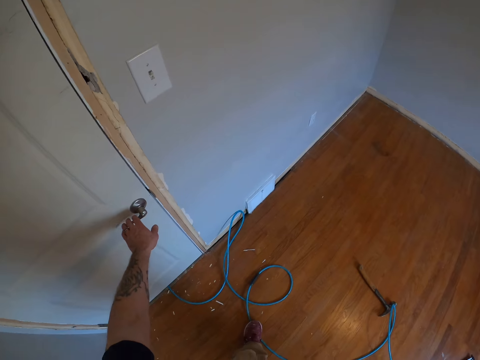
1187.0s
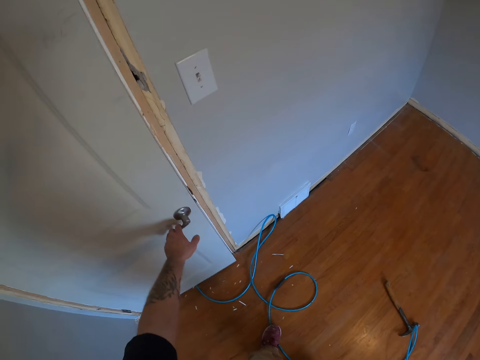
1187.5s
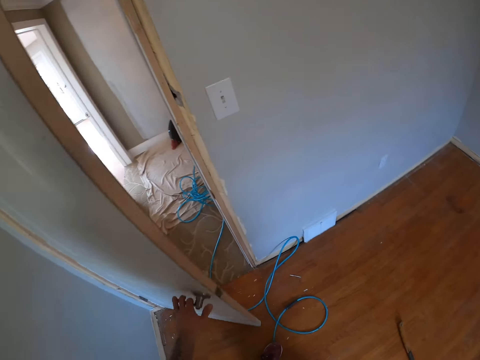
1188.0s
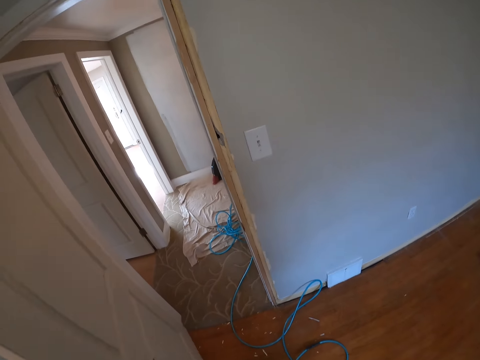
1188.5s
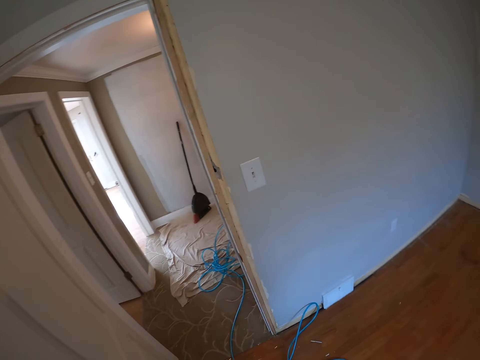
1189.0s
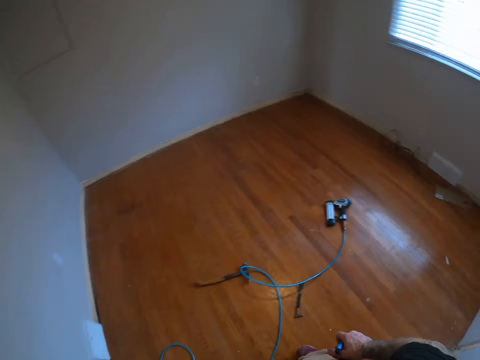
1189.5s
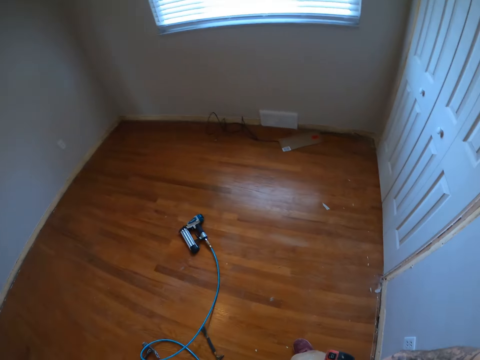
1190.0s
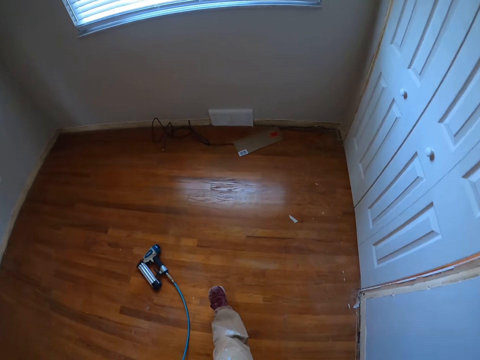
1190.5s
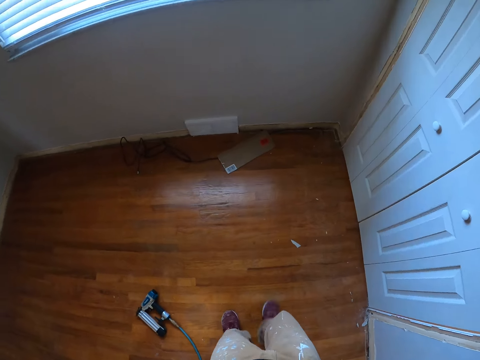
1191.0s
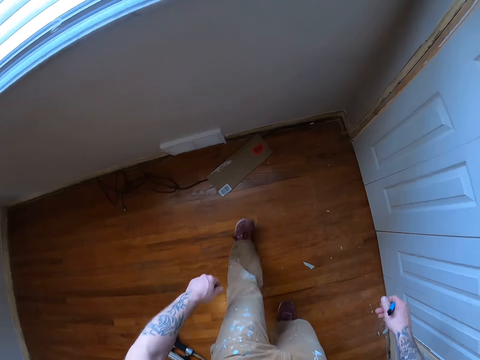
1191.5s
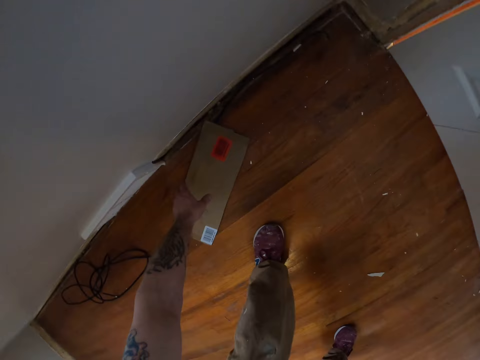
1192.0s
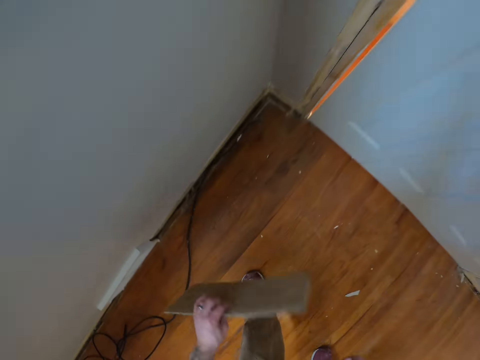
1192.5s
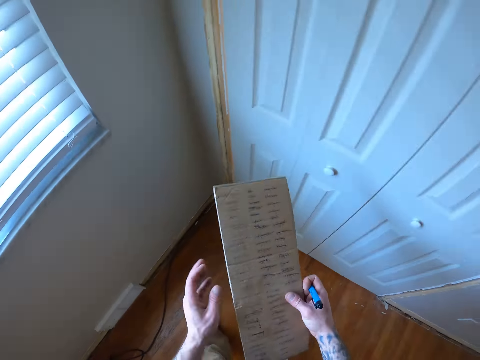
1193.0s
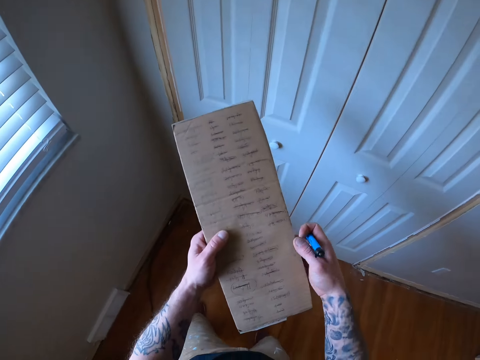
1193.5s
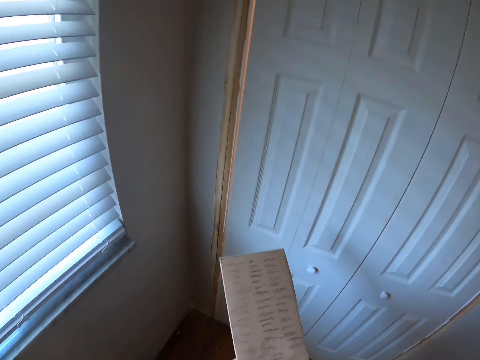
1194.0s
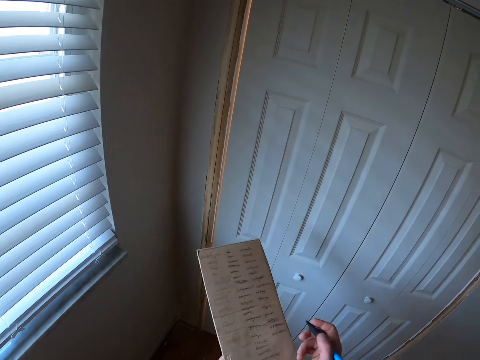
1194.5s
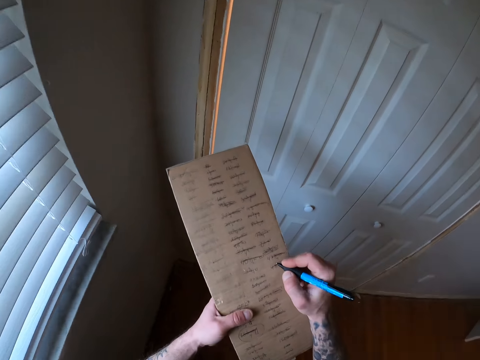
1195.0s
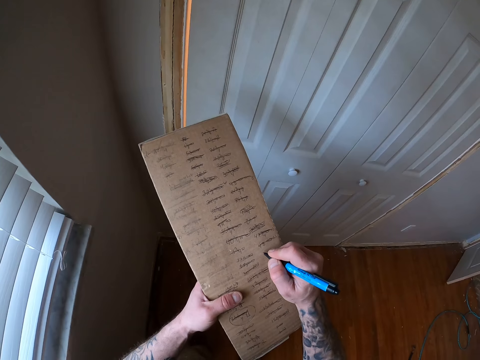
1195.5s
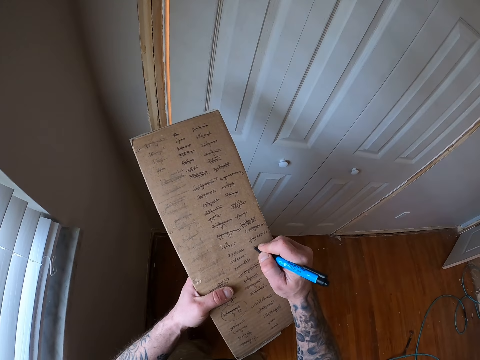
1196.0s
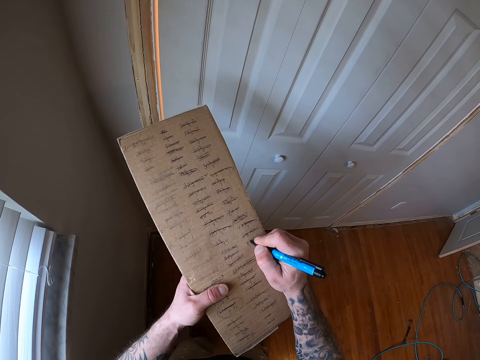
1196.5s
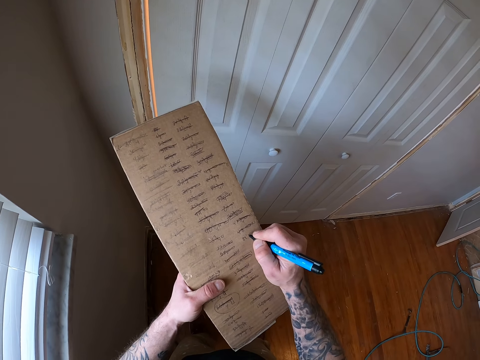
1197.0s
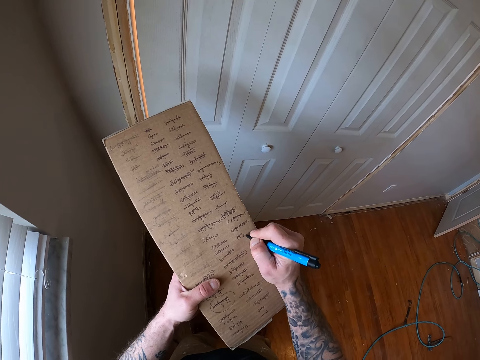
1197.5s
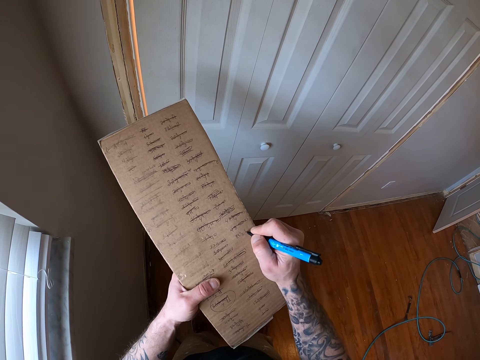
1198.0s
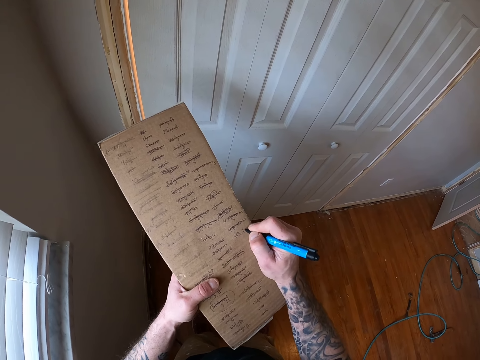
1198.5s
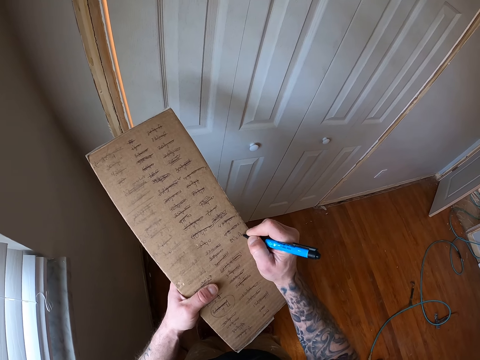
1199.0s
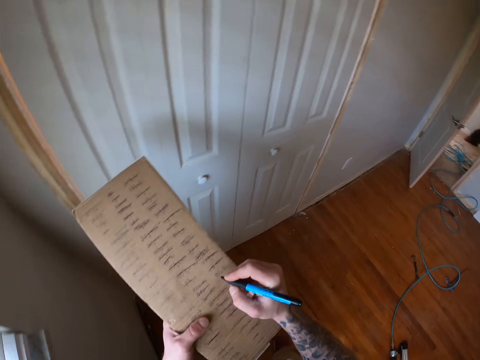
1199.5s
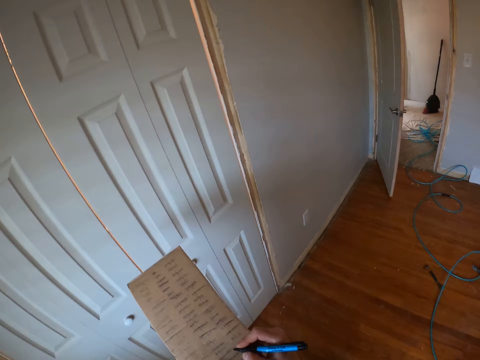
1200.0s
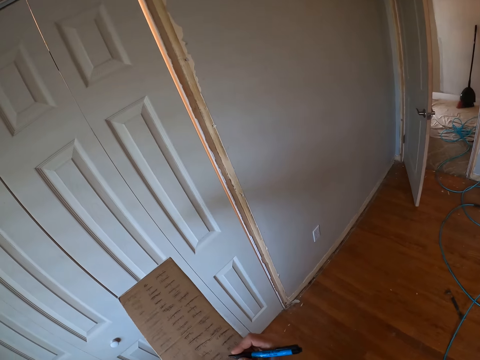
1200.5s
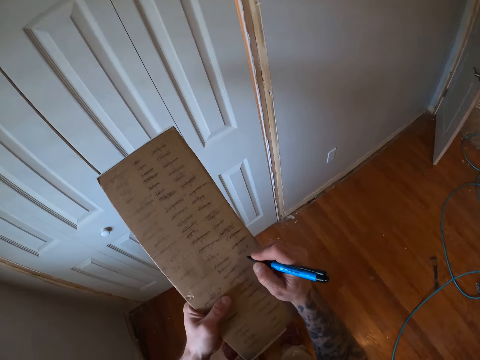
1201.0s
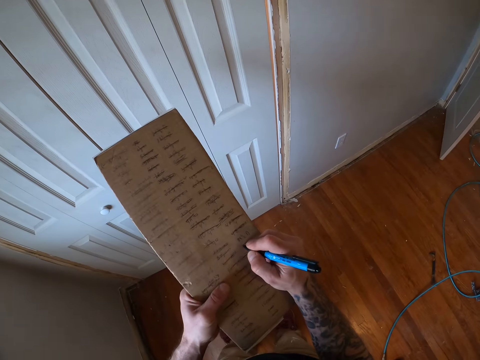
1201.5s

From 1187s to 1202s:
The camera wearer opens the door. They walk around the room. They pick the piece of carton on the floor. They write the measurements on the carton with the pen.

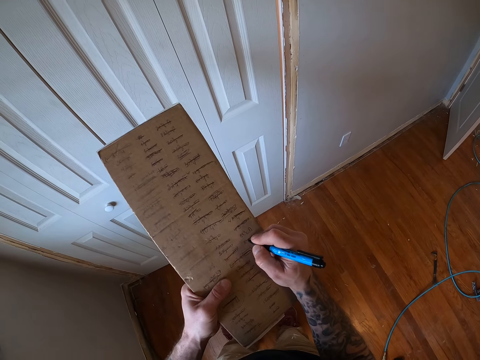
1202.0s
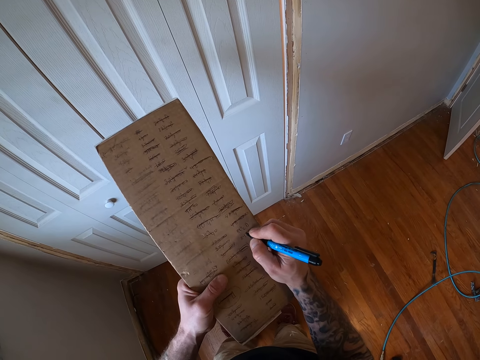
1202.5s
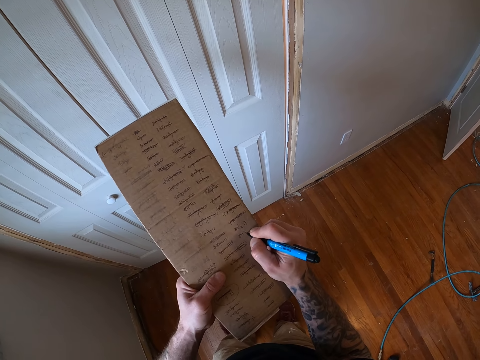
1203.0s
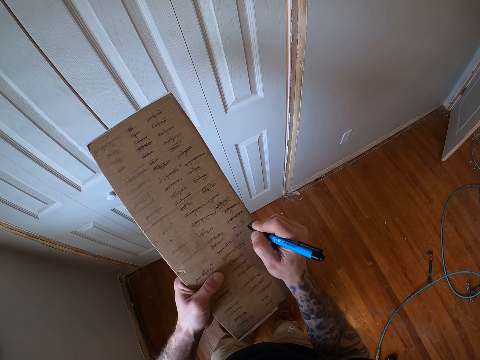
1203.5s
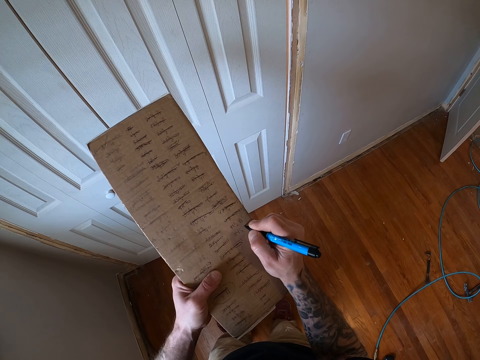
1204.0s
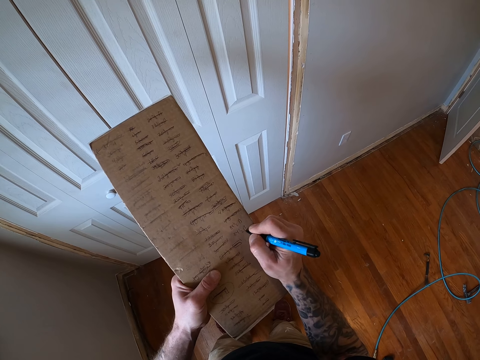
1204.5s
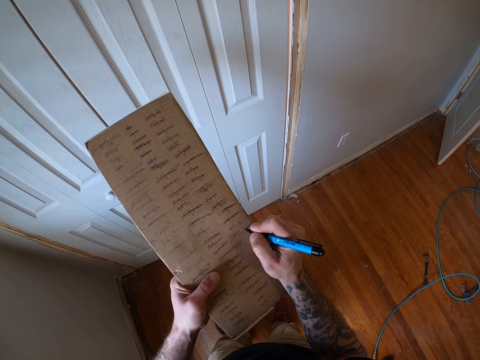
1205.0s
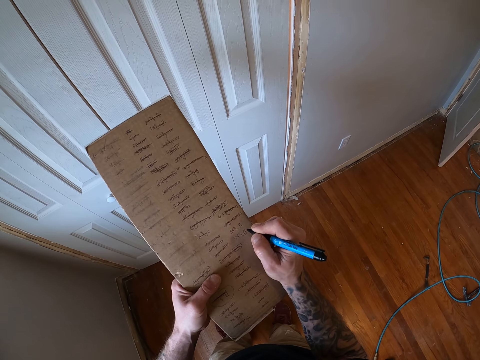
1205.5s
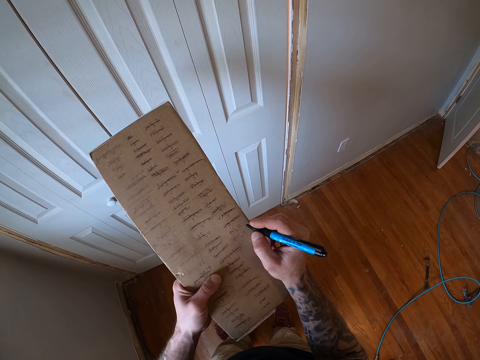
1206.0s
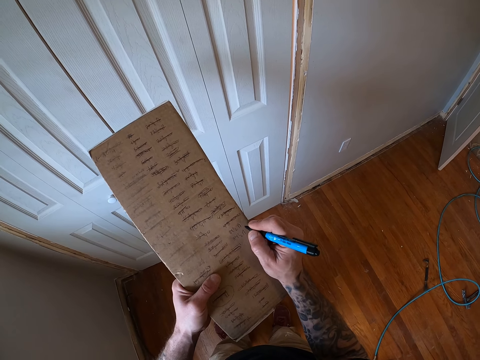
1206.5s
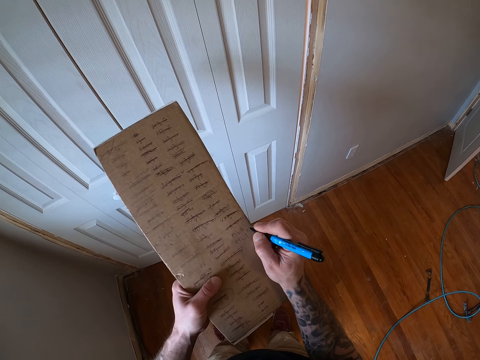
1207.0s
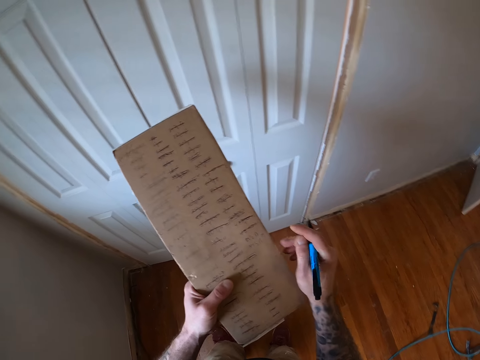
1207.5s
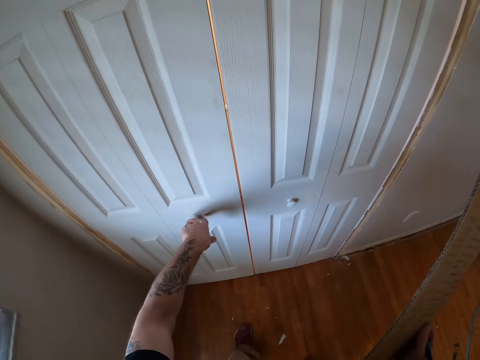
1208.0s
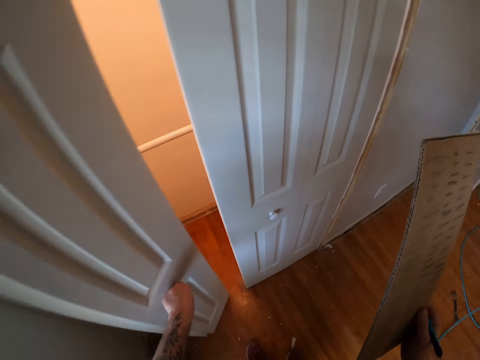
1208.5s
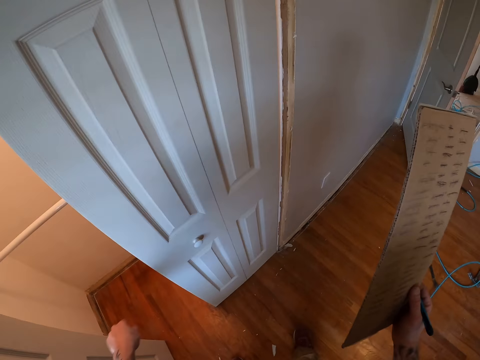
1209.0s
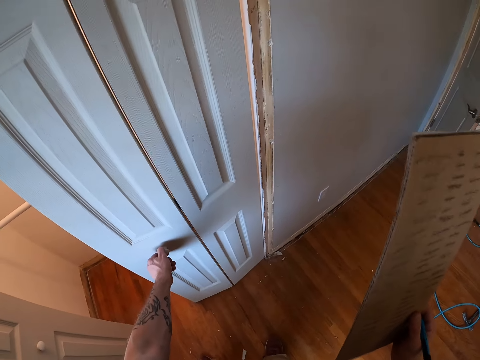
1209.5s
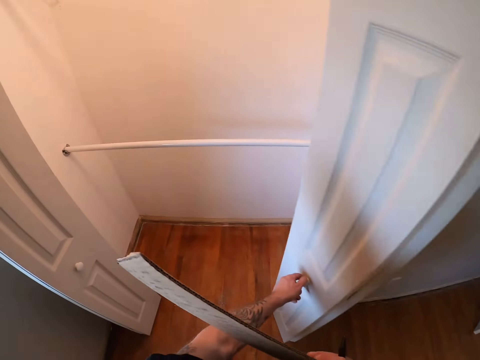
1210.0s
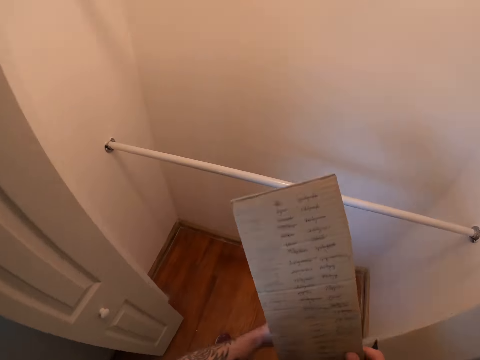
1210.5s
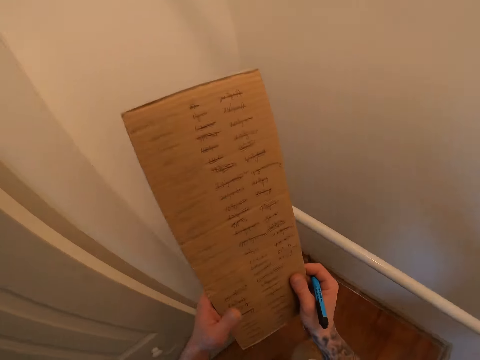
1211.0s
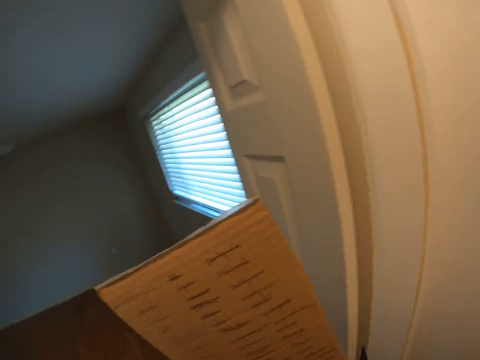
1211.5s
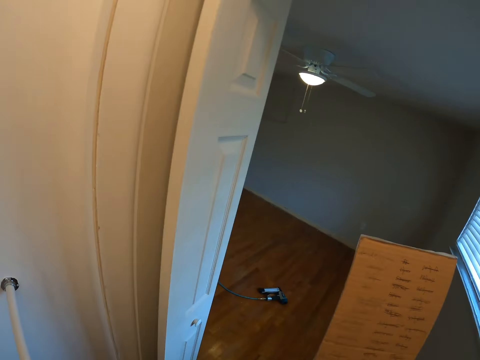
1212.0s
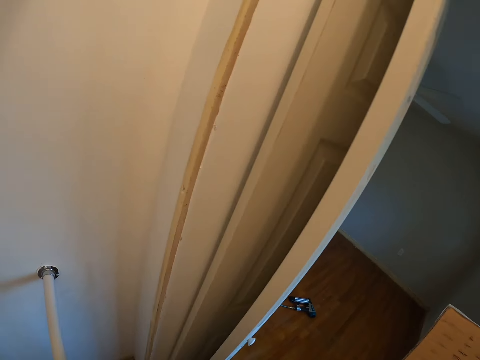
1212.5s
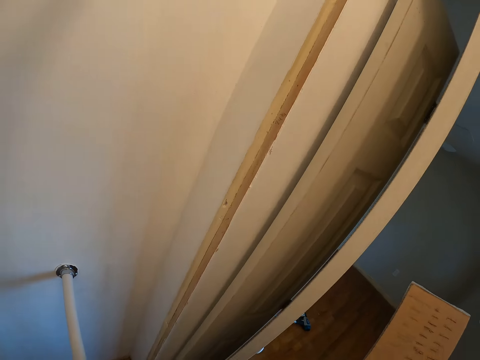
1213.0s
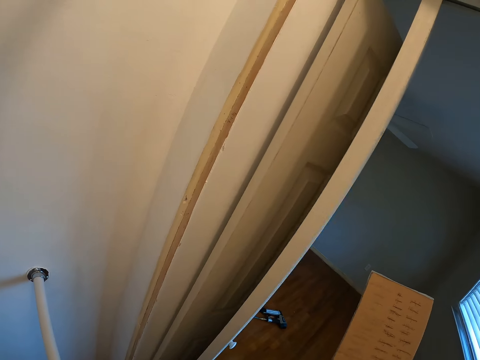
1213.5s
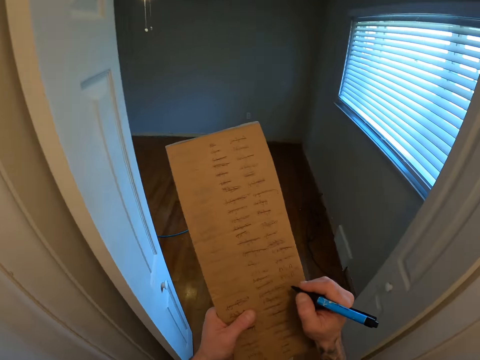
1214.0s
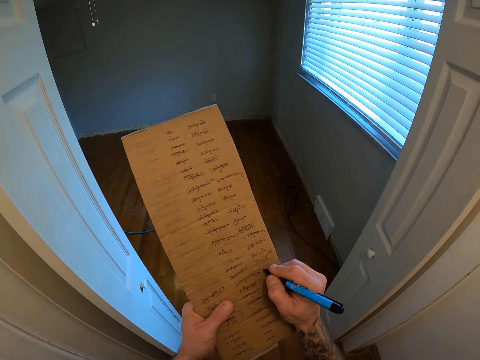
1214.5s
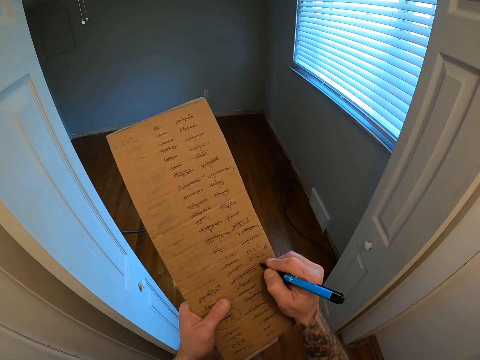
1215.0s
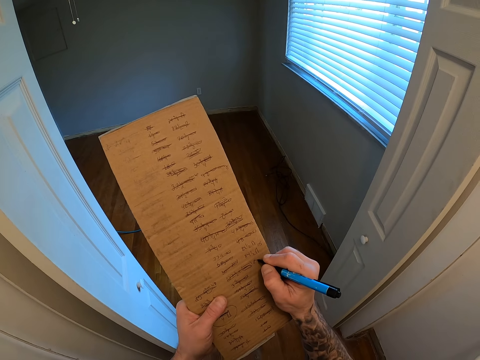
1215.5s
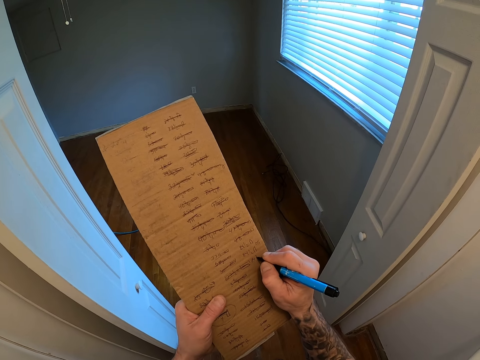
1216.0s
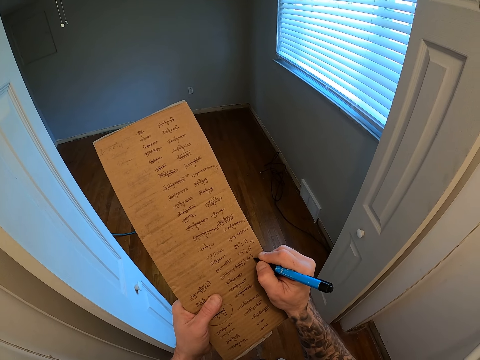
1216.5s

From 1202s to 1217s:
The camera wearer opens the door. They write the measurements on the carton with the pen.
